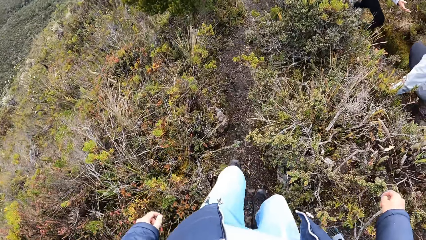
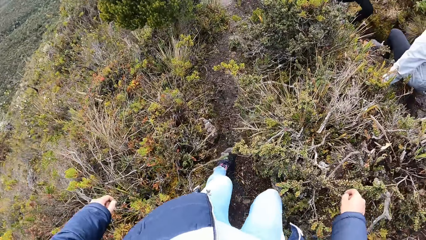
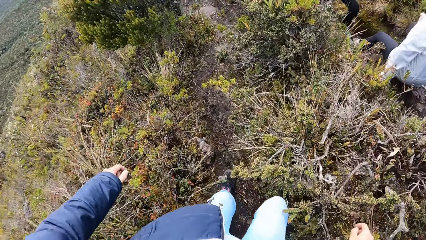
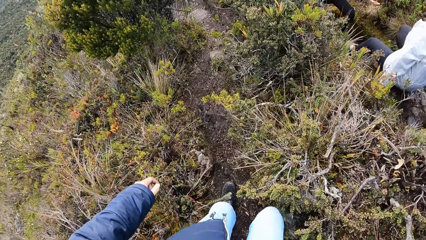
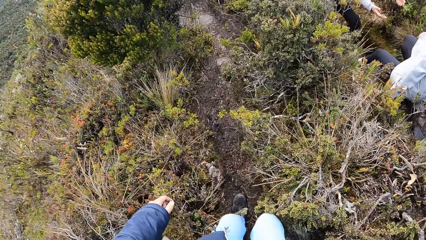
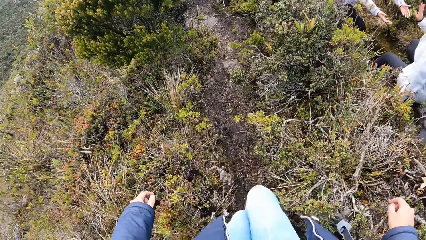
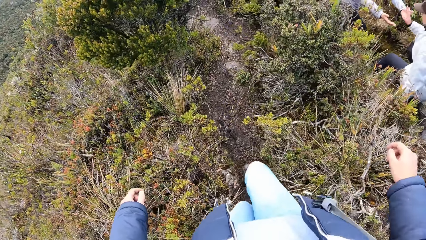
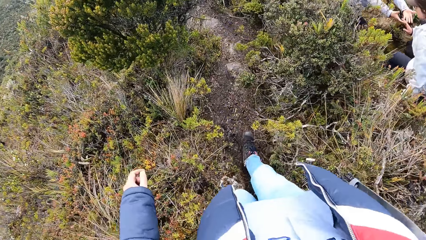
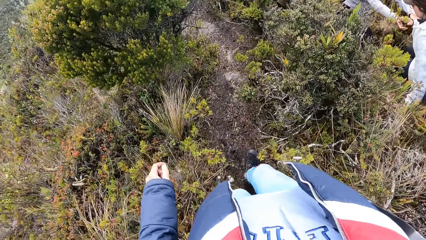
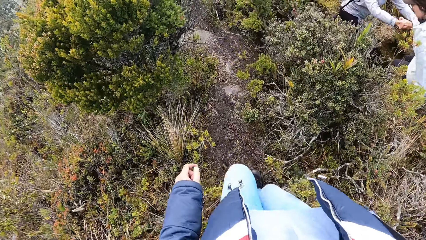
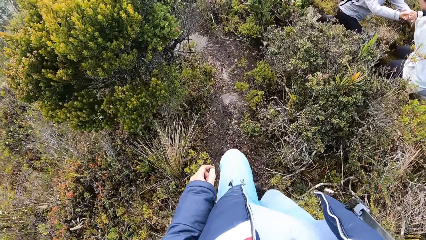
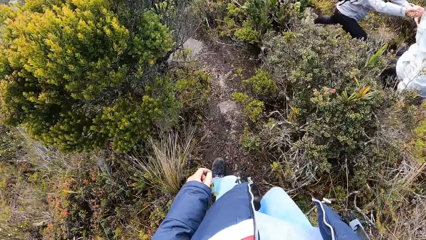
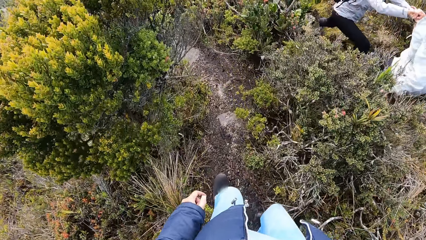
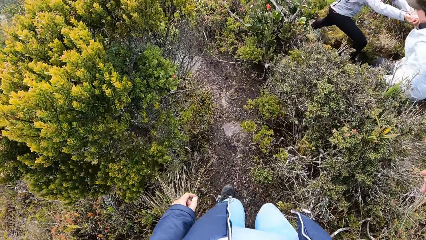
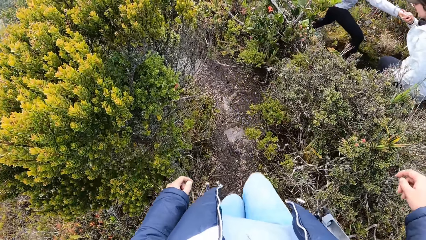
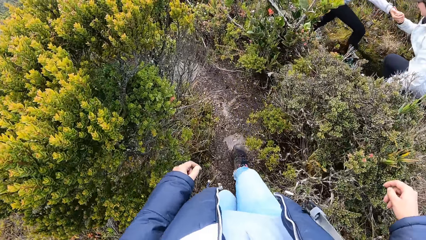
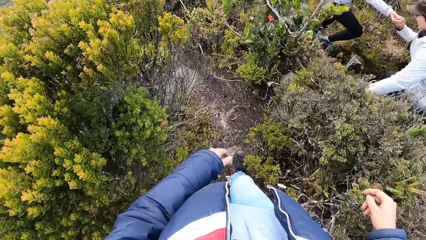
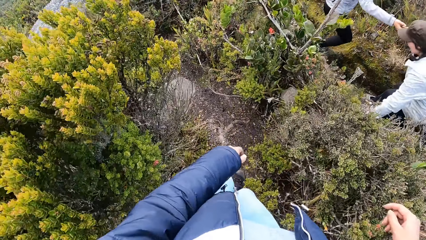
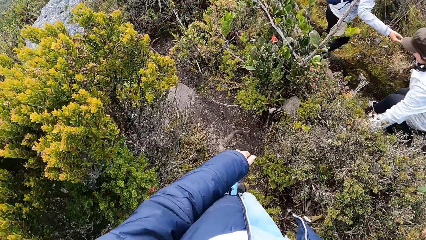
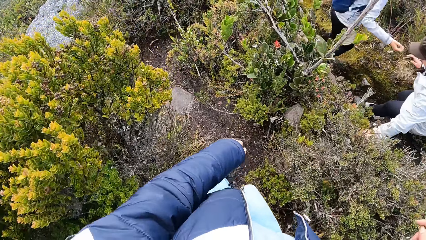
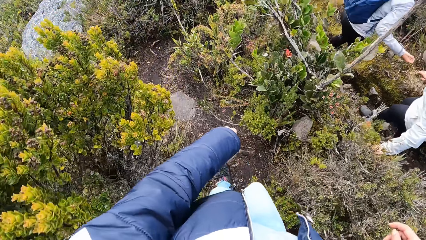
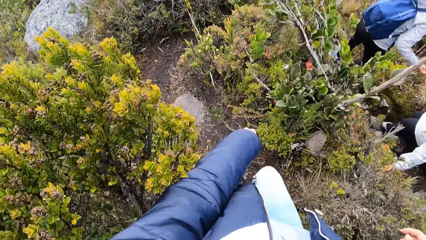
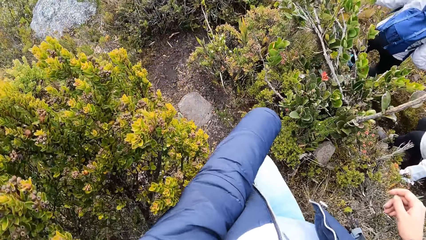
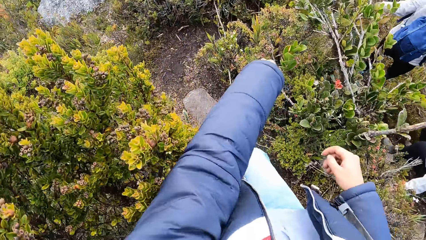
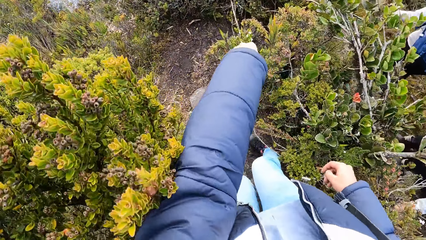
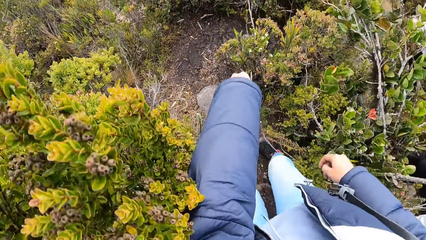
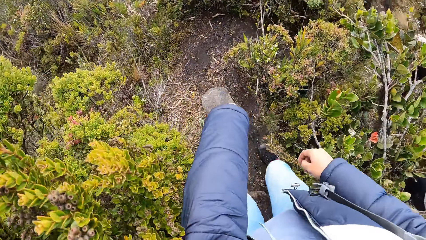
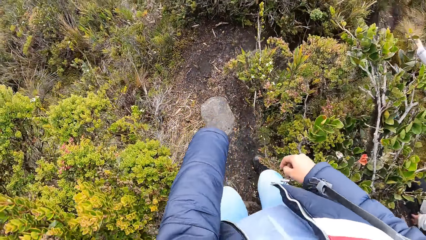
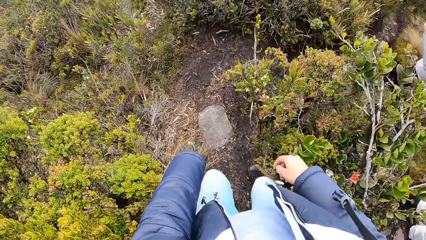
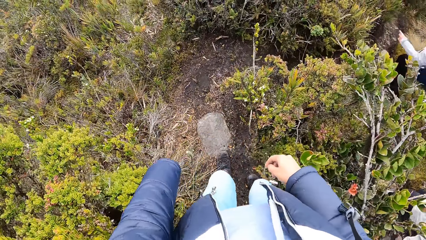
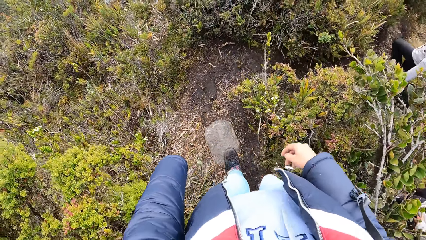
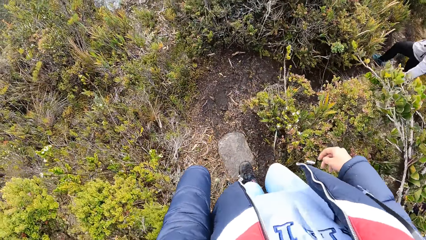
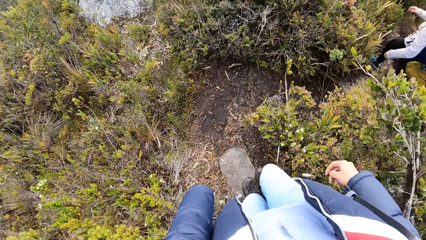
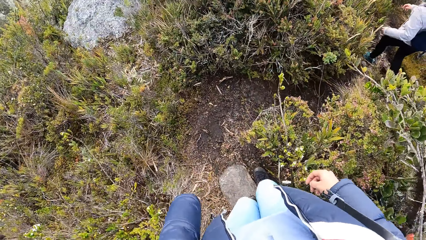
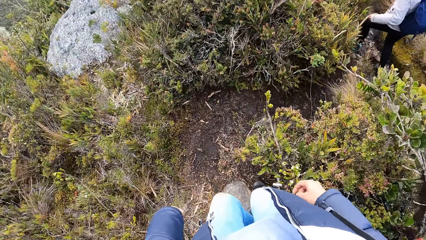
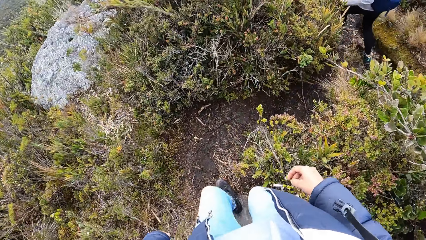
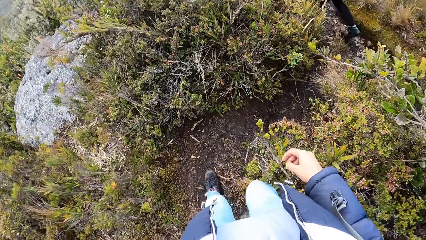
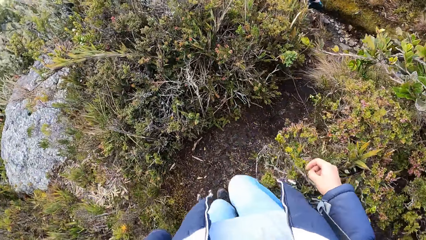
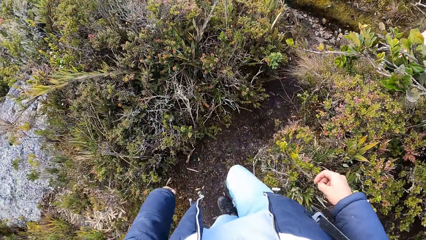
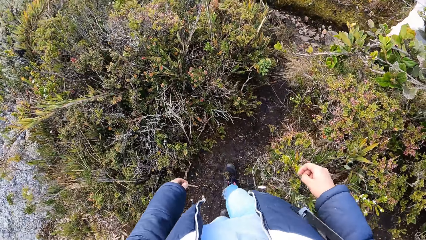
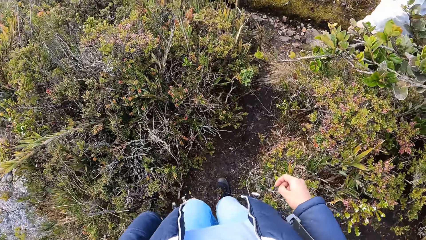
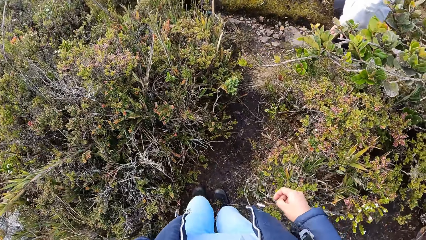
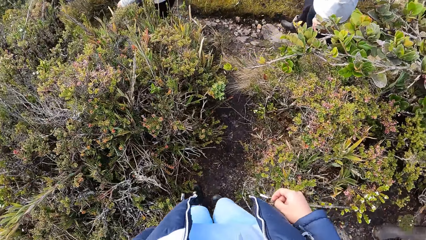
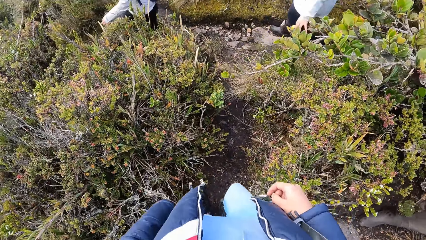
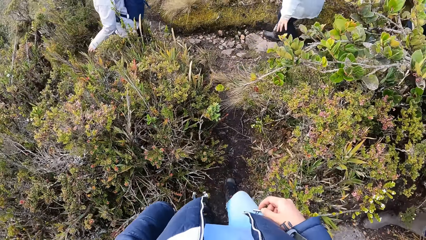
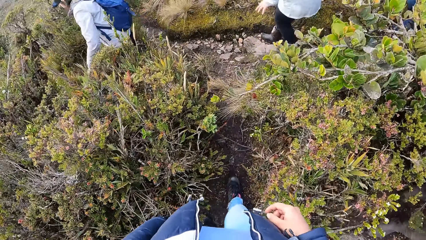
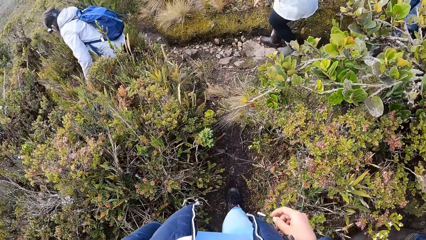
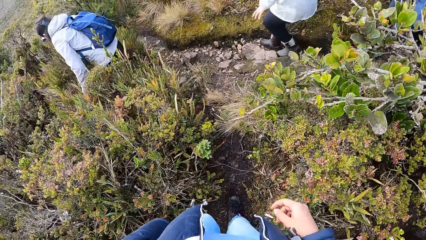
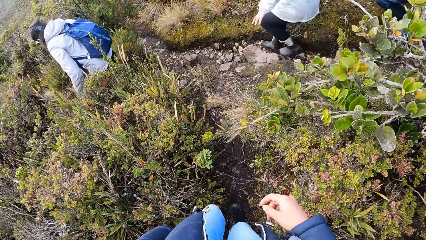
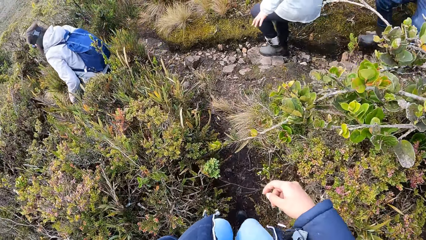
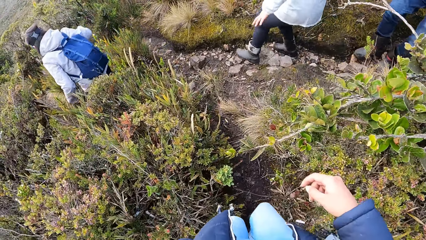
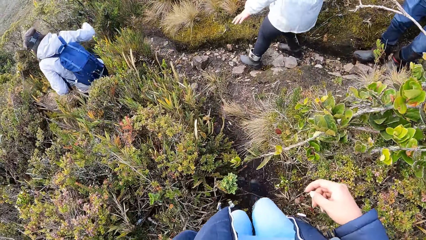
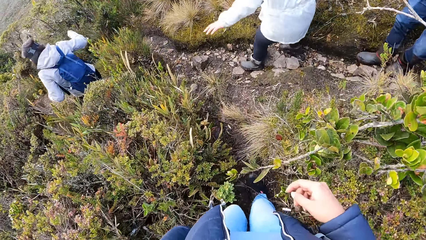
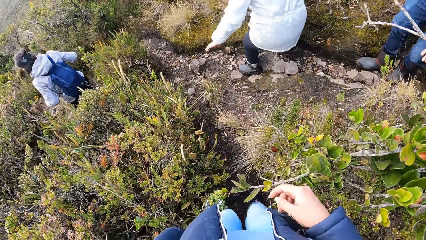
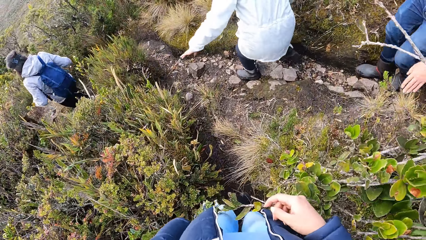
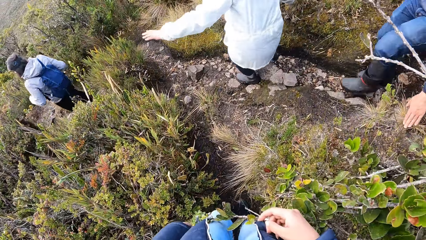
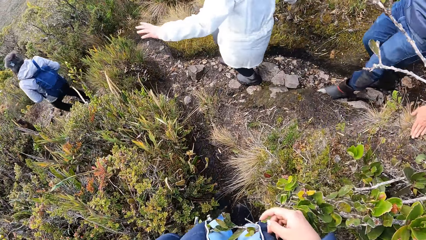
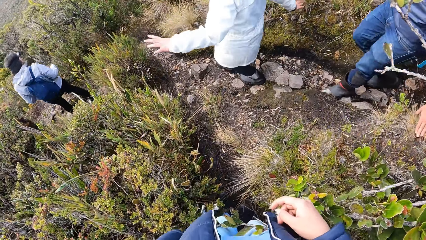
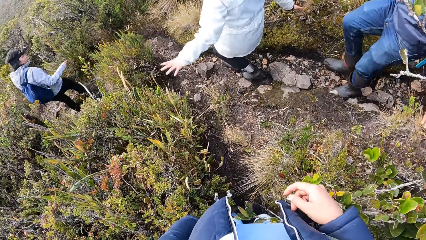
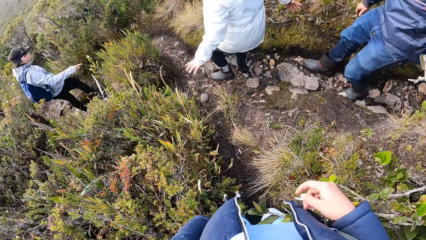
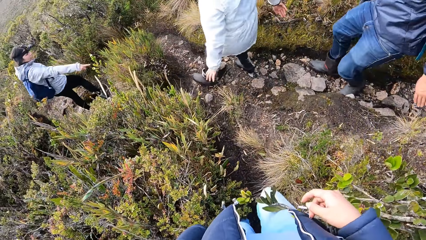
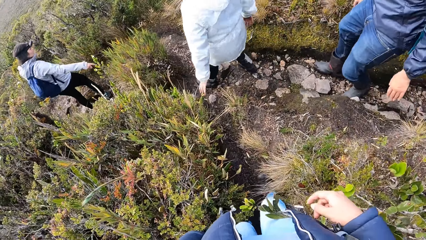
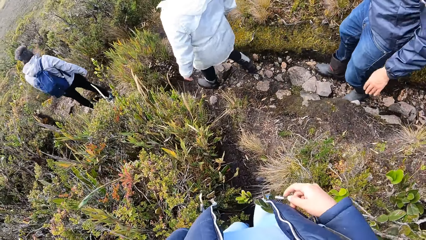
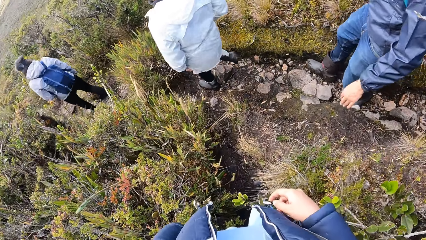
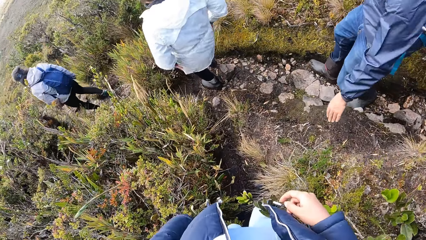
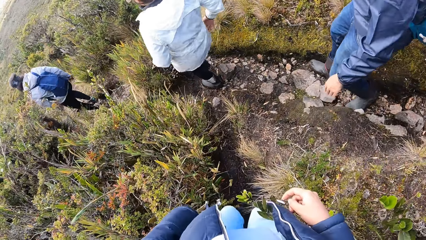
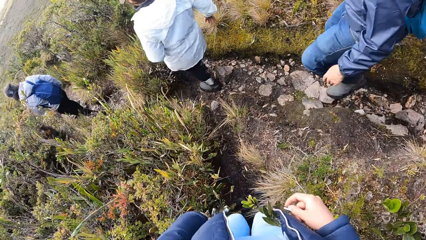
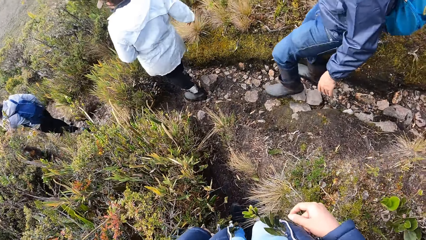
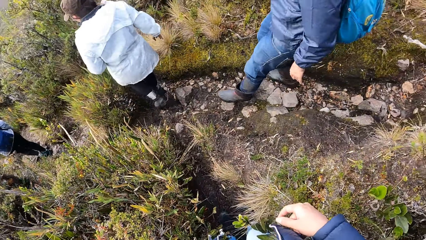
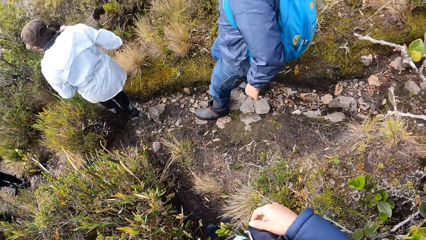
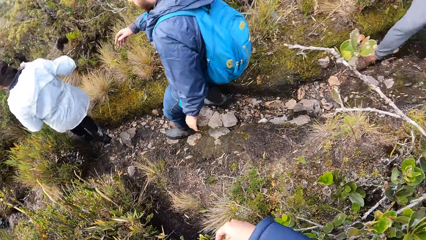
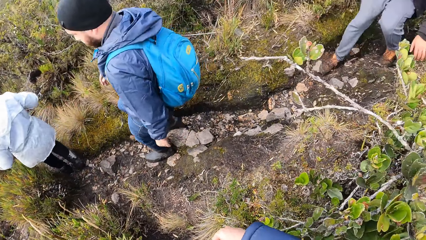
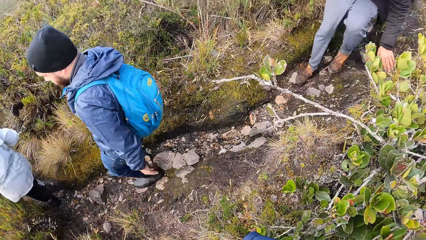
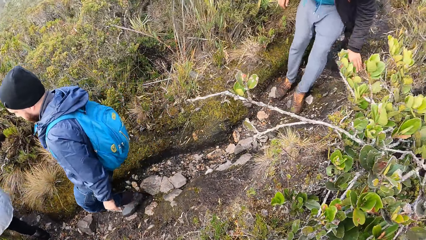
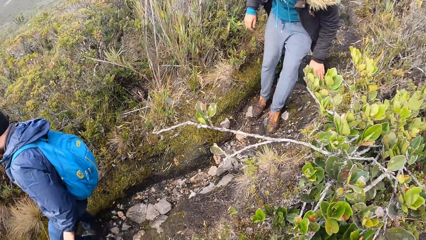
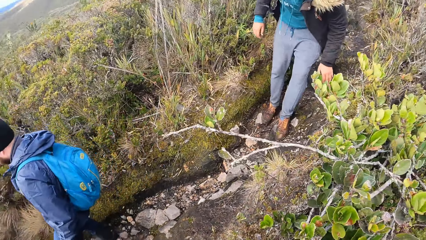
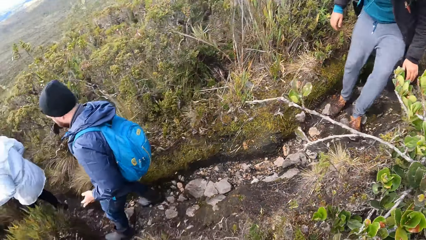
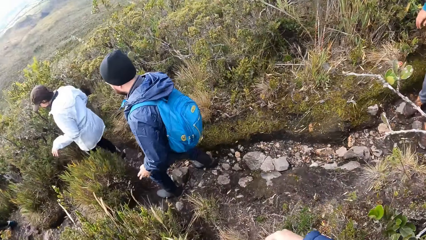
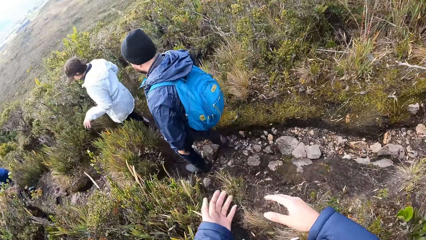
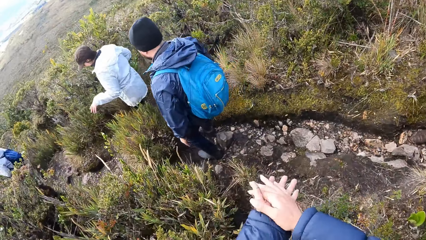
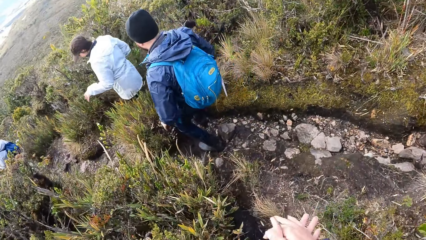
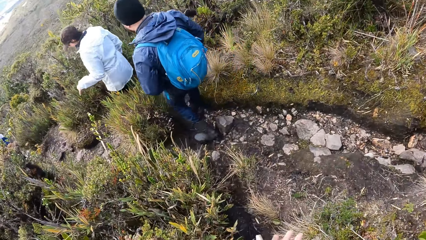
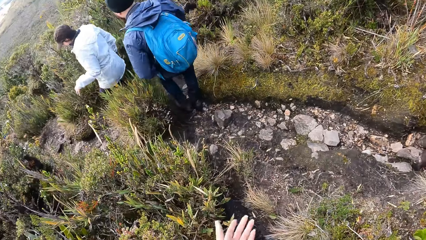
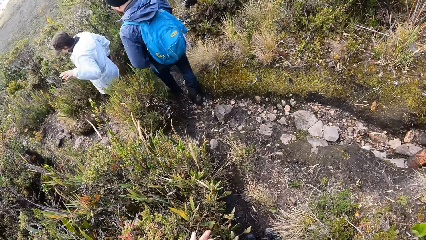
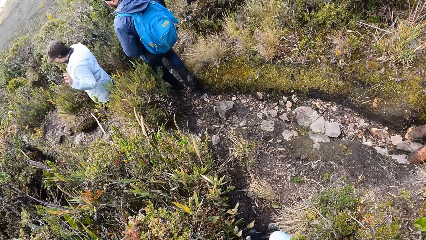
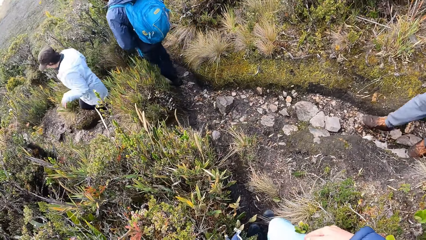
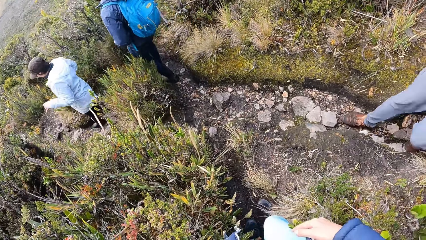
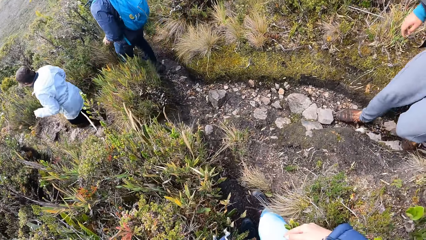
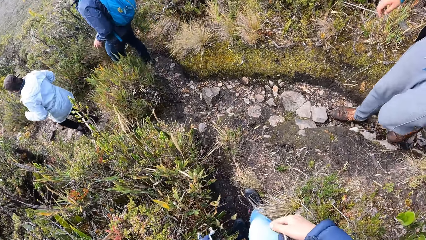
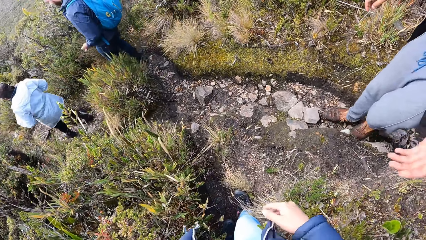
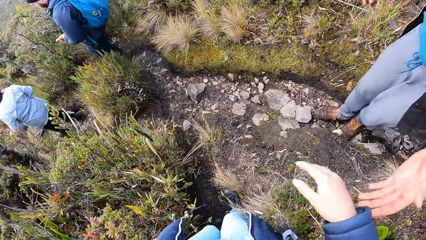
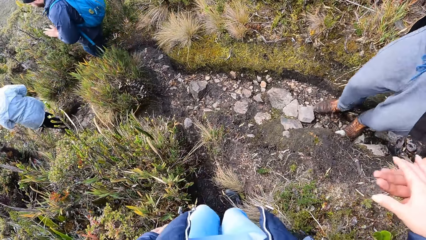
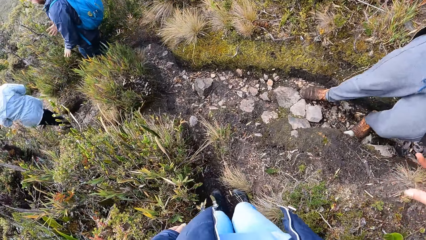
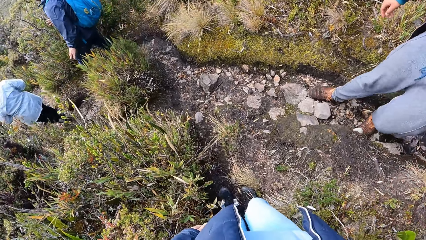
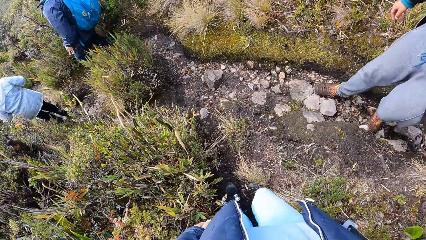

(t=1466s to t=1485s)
The camera wearer walks. She holds her hands. A man holds the camera wearer.
